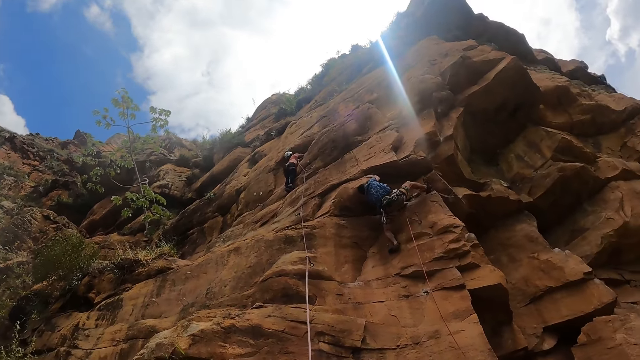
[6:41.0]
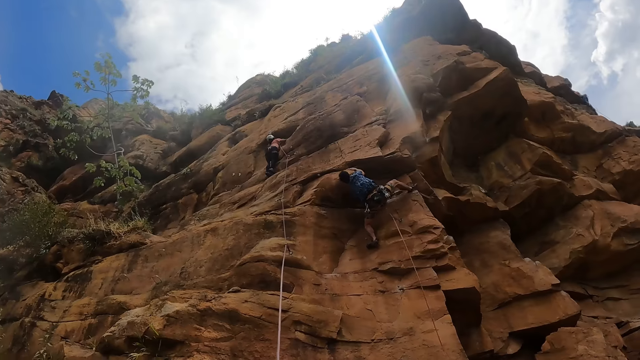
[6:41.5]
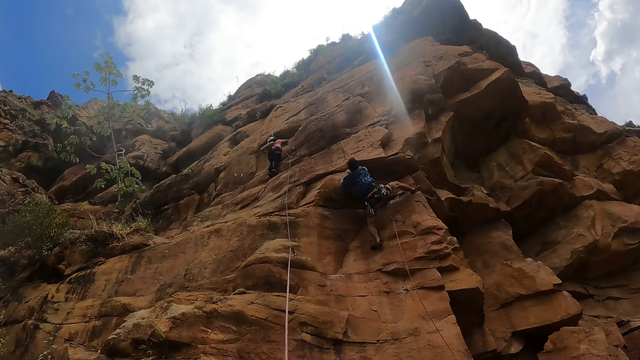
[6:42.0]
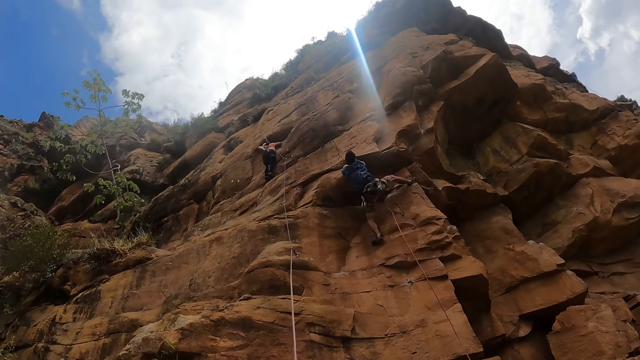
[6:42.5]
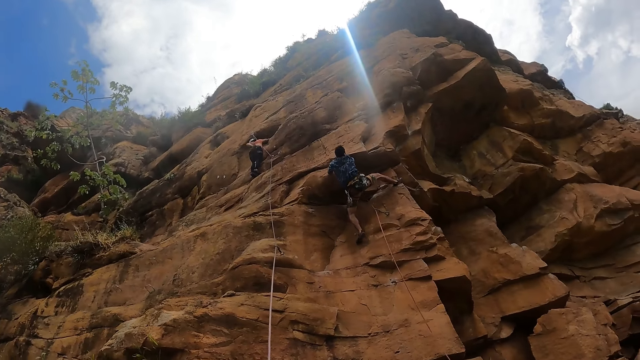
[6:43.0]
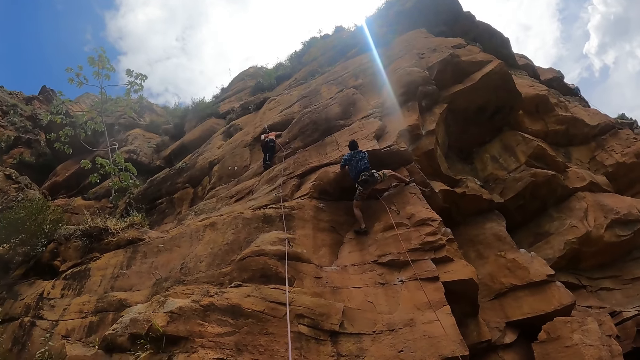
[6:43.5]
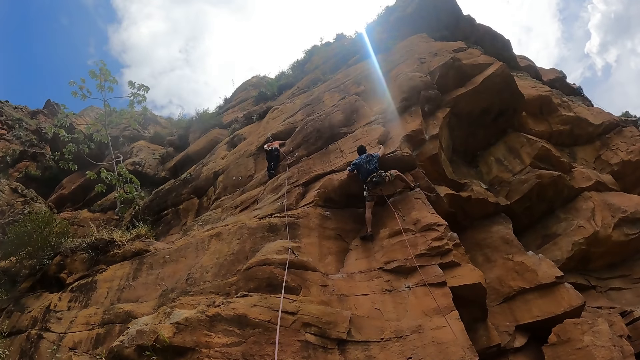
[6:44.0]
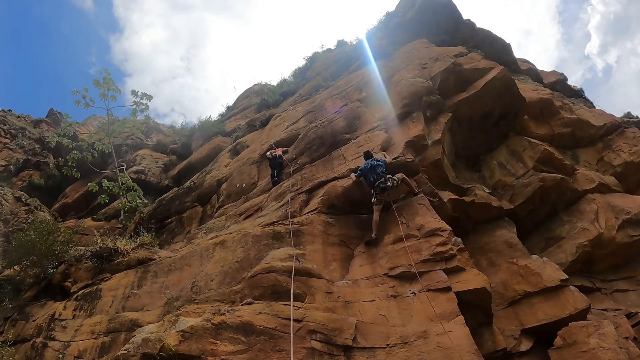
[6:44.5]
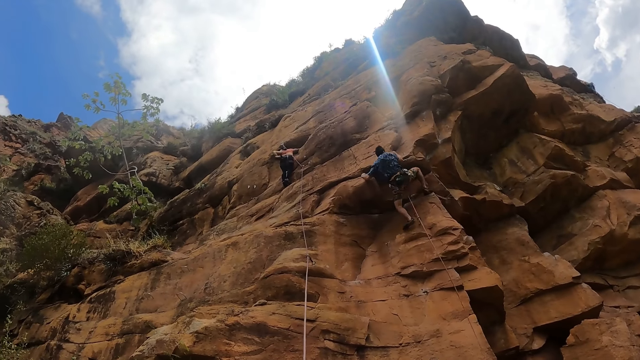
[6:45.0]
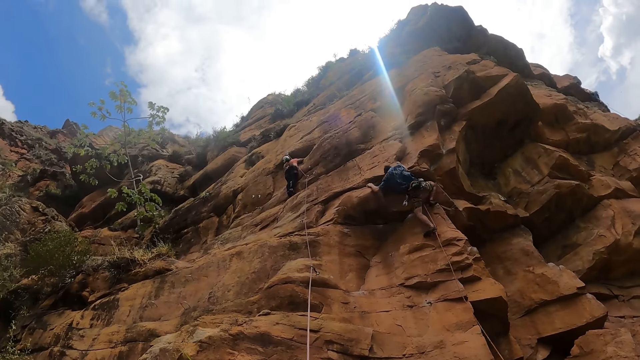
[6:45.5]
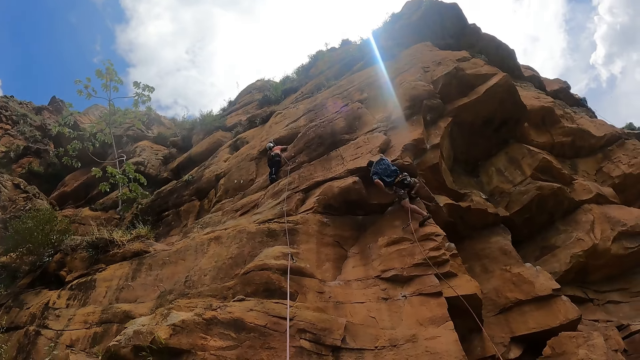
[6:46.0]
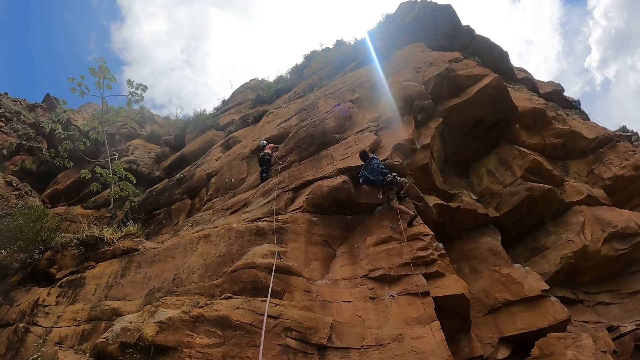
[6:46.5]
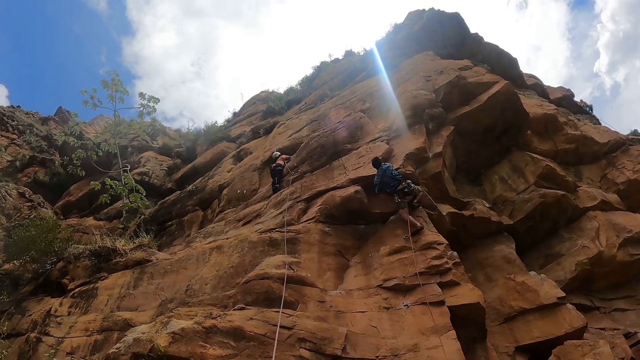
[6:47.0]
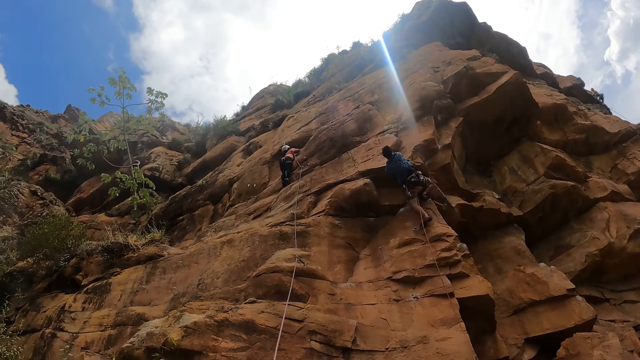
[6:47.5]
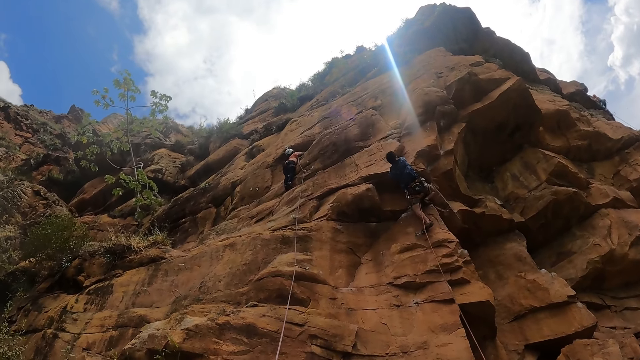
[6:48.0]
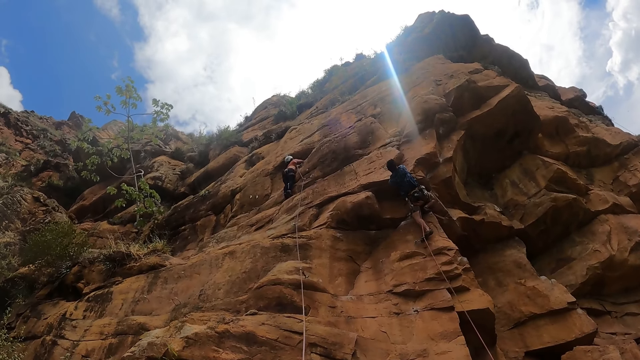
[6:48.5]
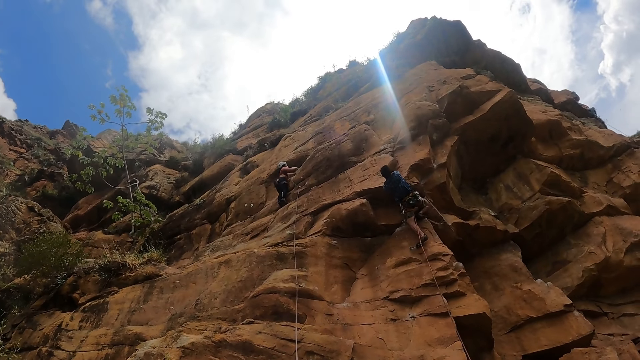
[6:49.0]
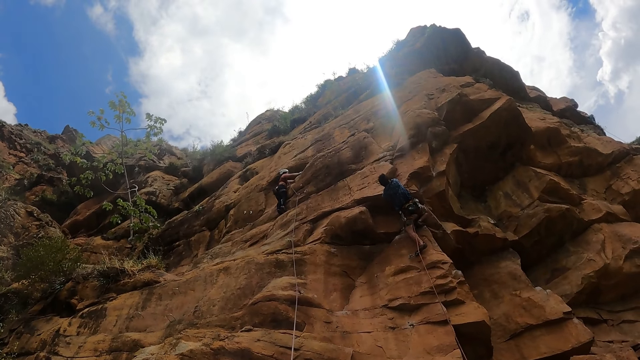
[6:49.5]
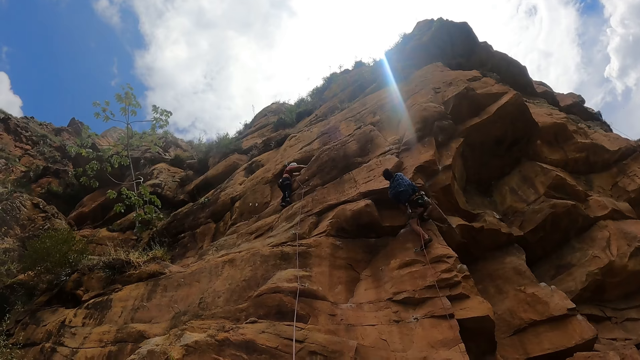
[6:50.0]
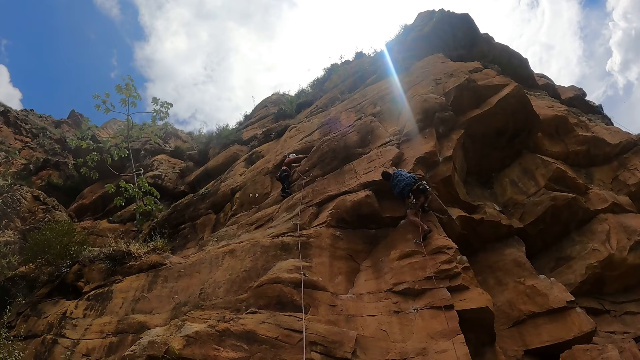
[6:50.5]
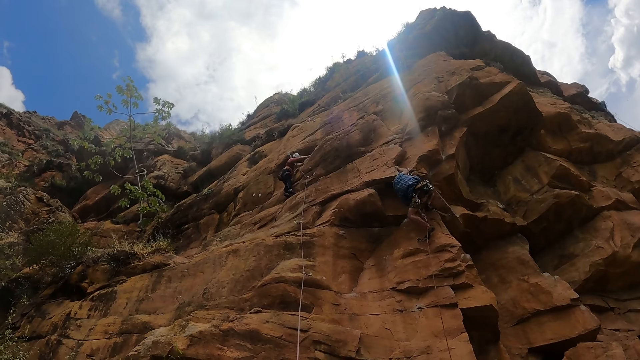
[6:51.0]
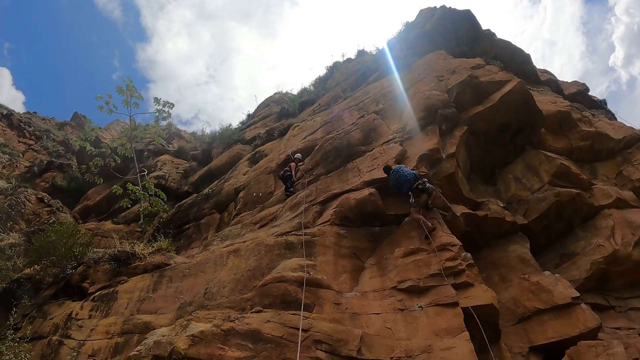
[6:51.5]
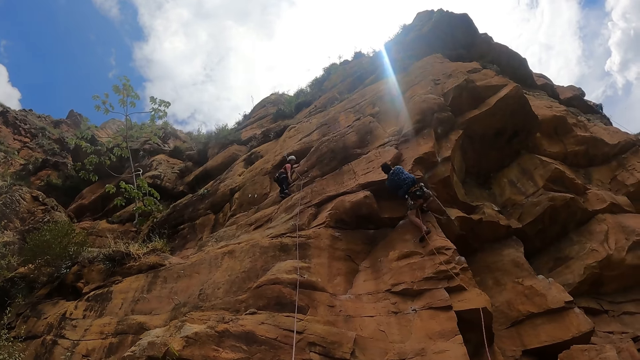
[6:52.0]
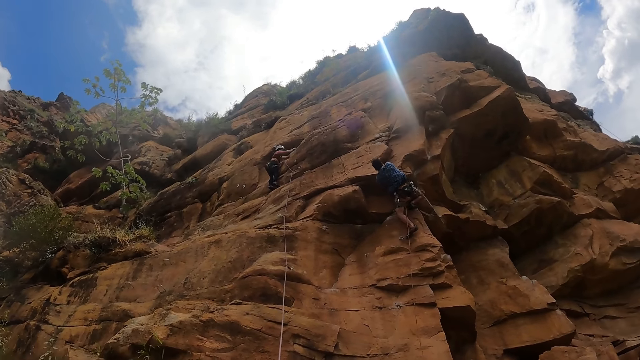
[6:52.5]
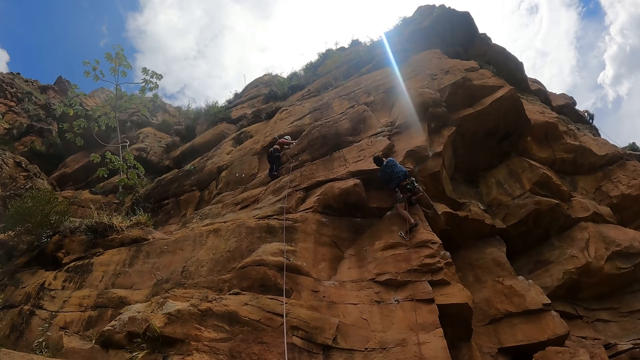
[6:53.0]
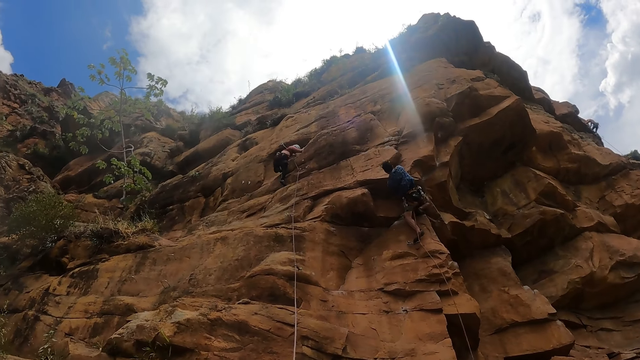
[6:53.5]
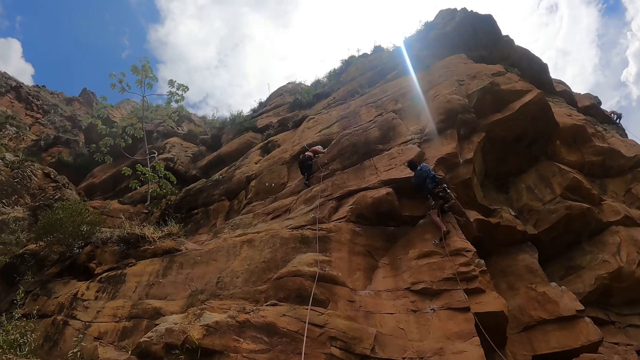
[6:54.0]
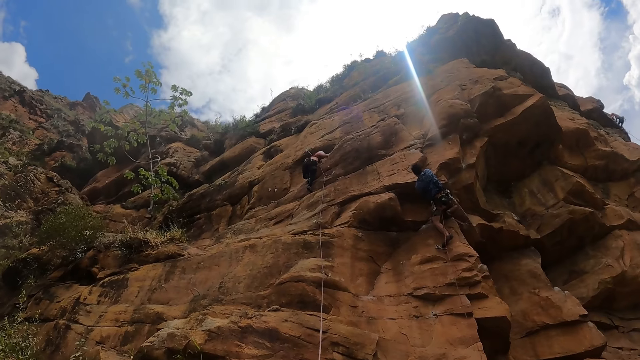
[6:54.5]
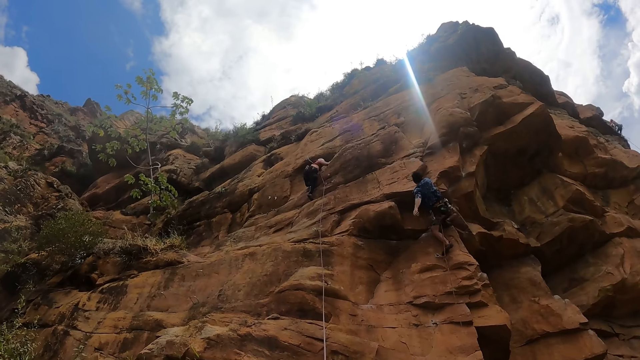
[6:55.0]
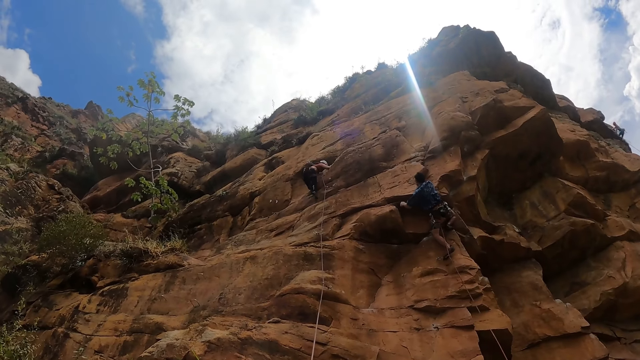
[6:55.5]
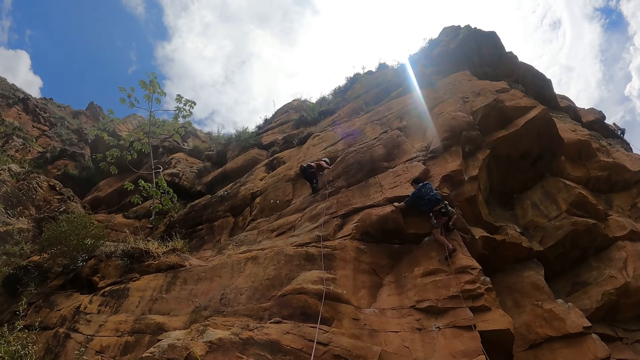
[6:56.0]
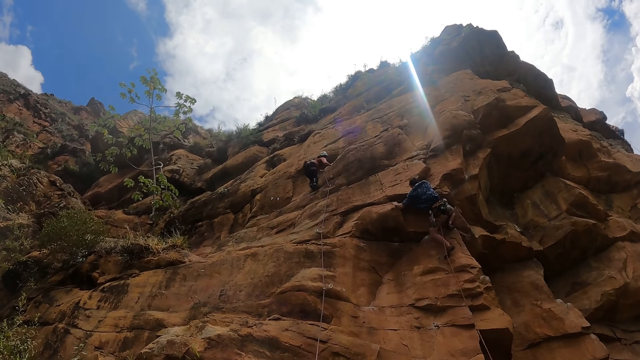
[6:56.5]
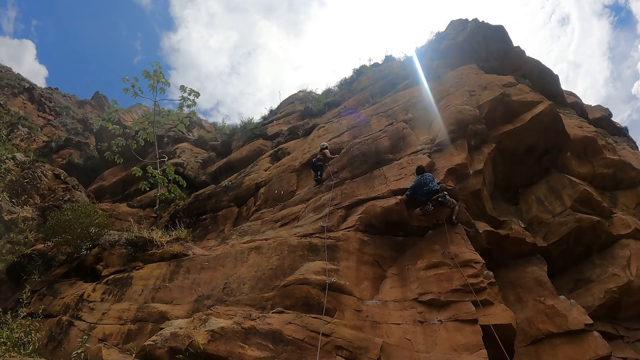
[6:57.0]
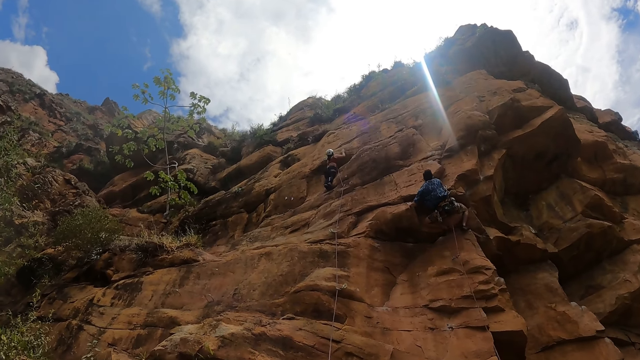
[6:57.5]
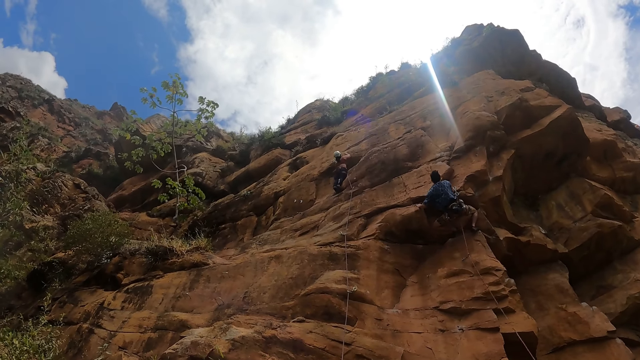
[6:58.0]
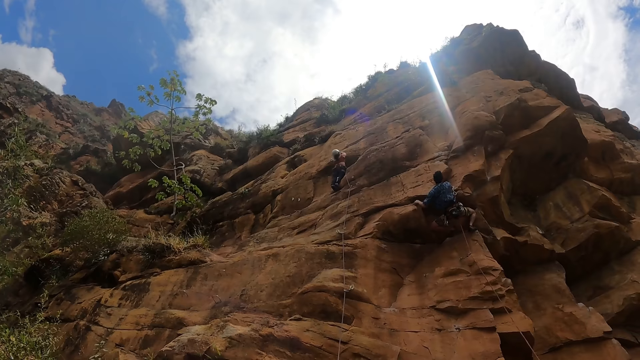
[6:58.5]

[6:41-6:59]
A woman dips her left hand in a chalk bag. A man moves around. The woman climbs a rock.

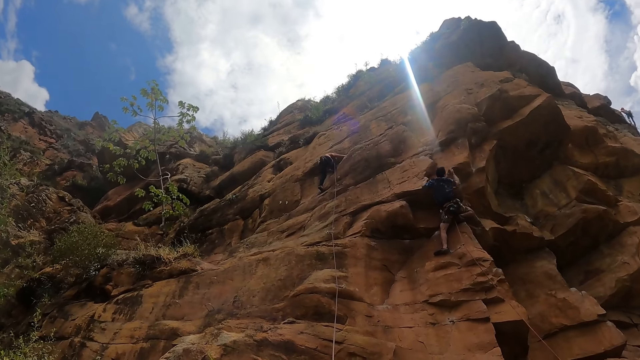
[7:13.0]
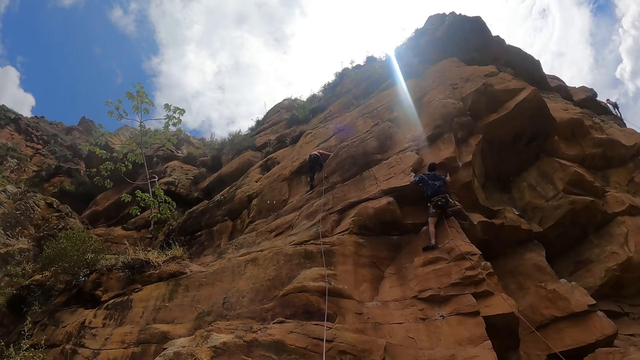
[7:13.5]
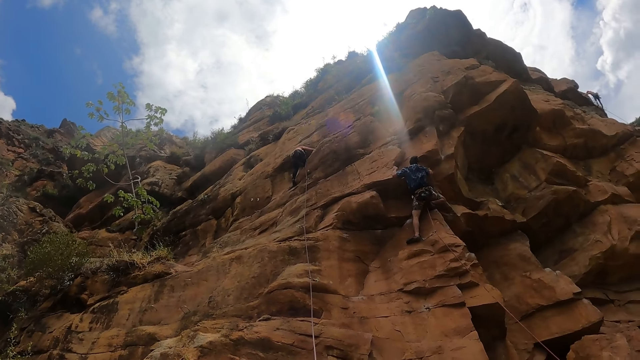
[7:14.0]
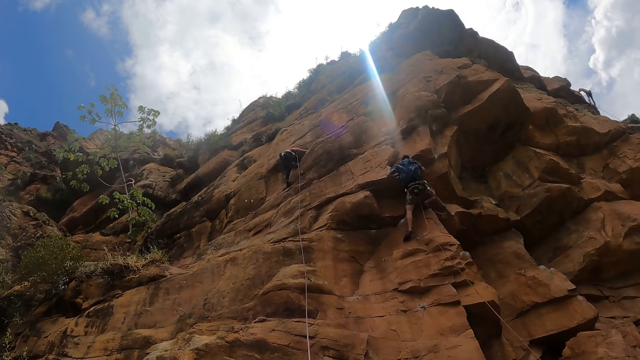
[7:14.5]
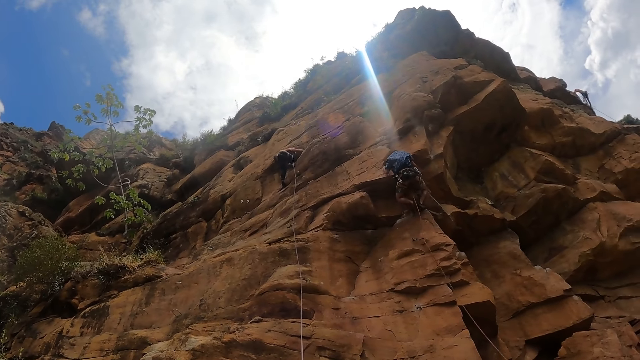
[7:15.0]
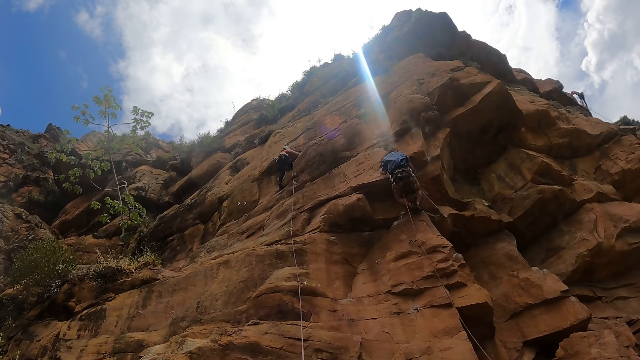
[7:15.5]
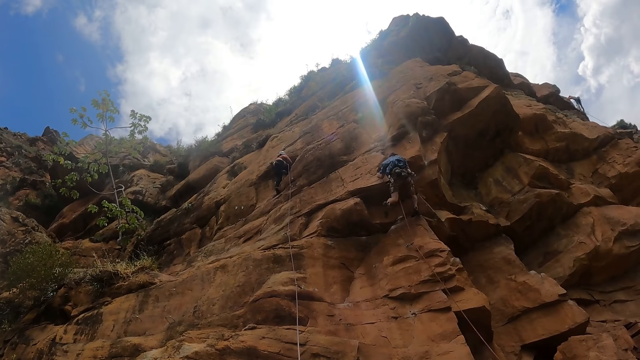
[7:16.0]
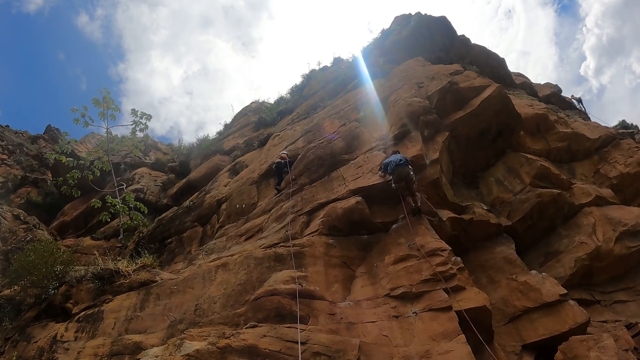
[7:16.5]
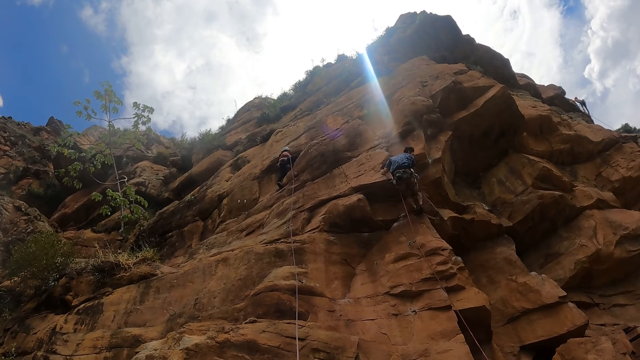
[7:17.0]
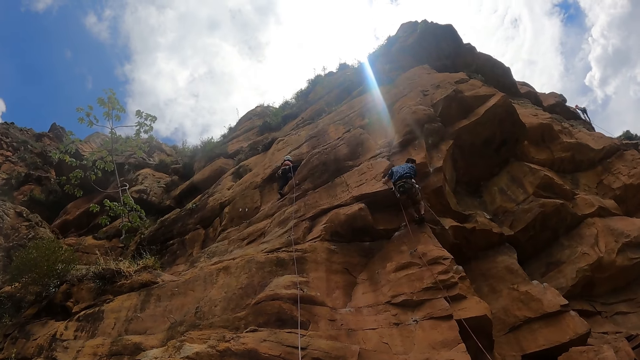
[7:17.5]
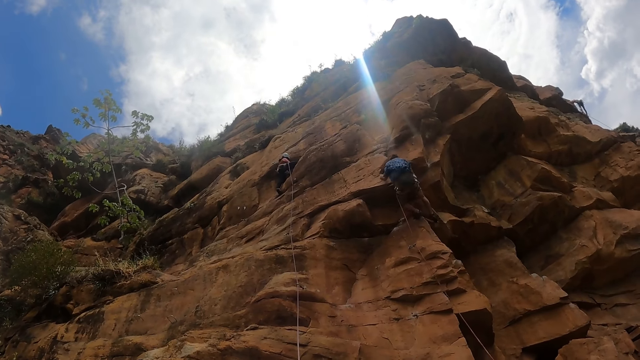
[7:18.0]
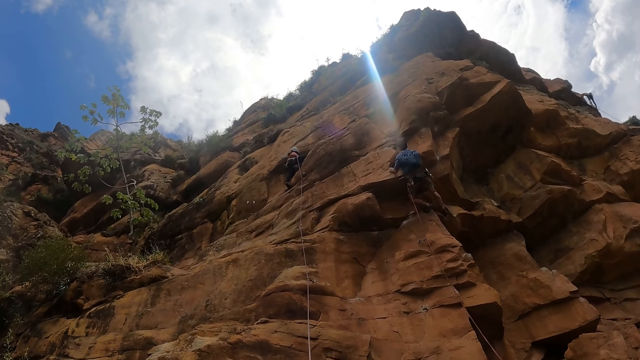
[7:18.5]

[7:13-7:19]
A man climbs a rock.
